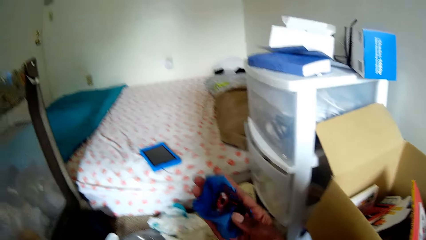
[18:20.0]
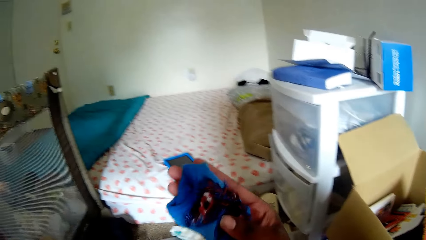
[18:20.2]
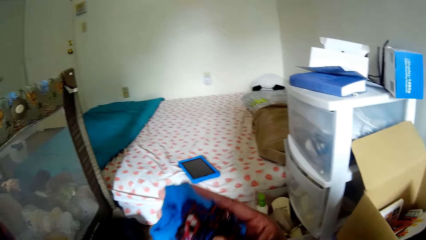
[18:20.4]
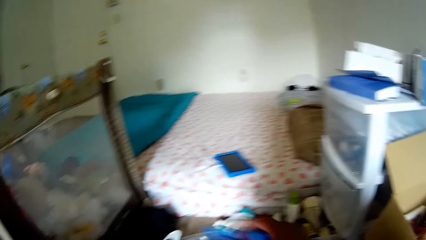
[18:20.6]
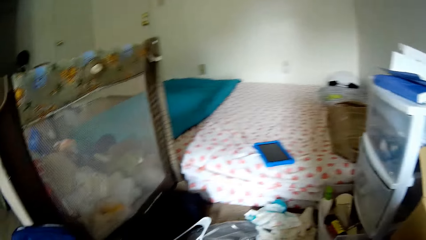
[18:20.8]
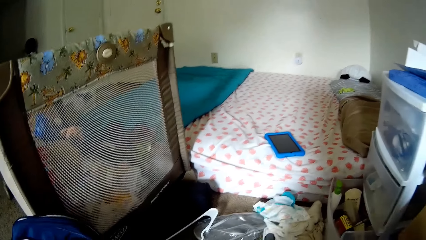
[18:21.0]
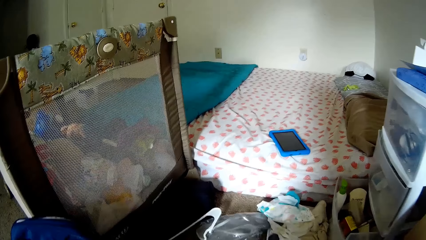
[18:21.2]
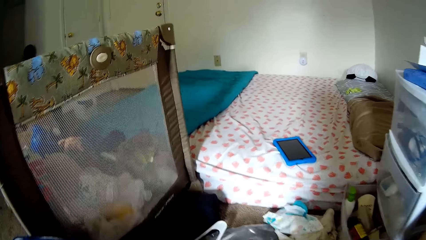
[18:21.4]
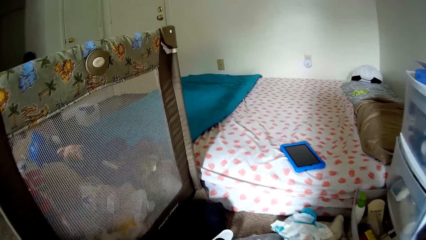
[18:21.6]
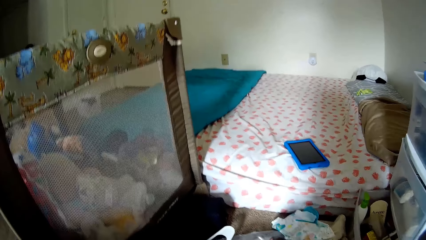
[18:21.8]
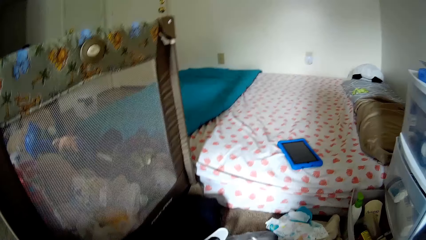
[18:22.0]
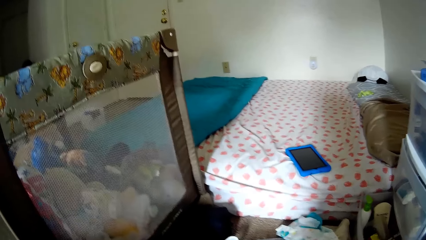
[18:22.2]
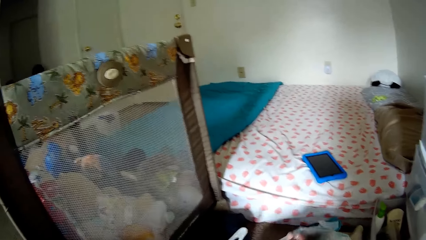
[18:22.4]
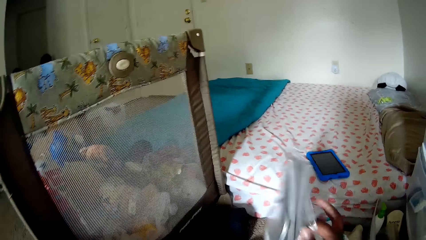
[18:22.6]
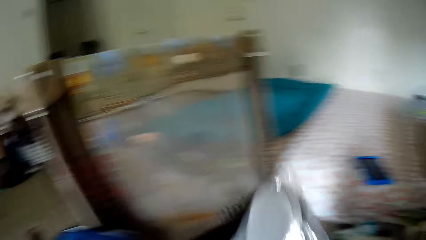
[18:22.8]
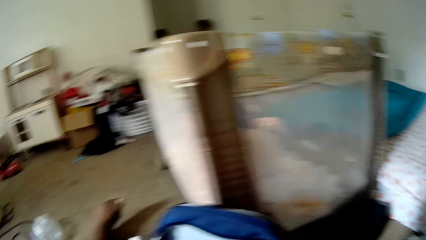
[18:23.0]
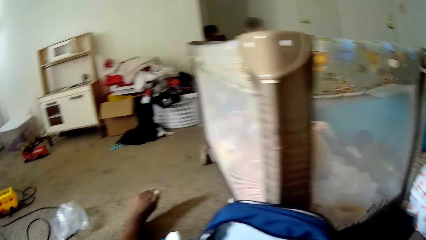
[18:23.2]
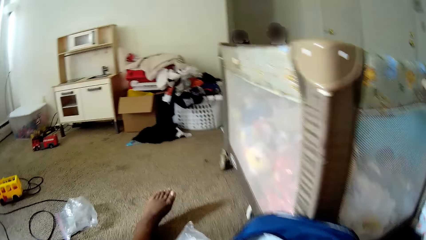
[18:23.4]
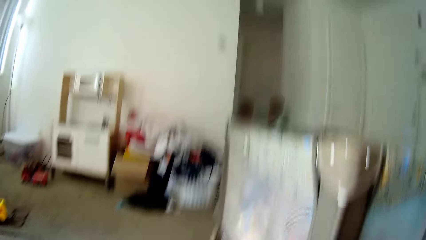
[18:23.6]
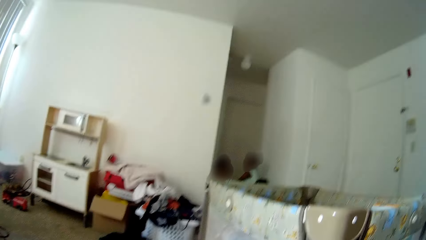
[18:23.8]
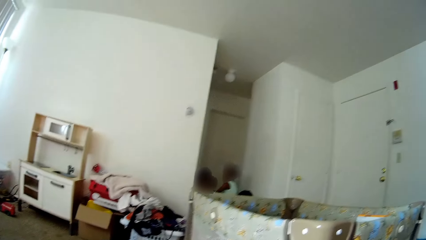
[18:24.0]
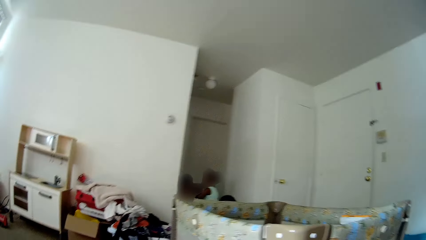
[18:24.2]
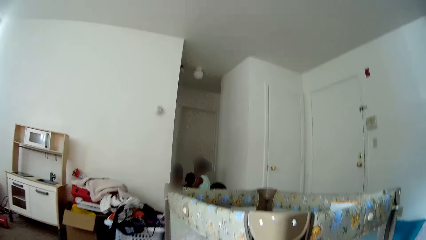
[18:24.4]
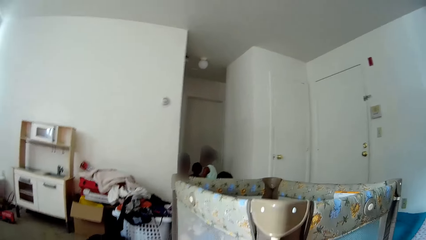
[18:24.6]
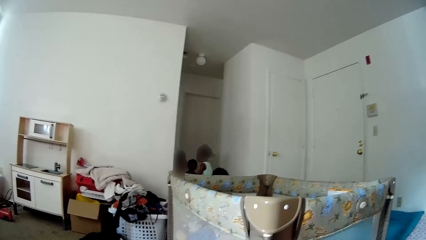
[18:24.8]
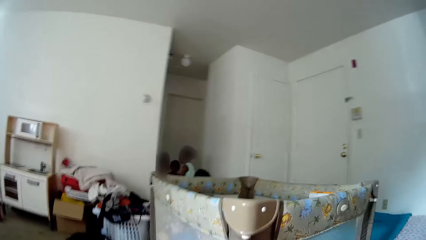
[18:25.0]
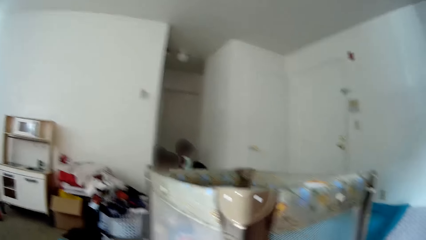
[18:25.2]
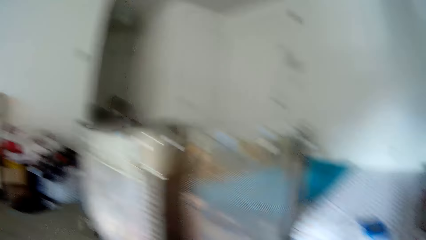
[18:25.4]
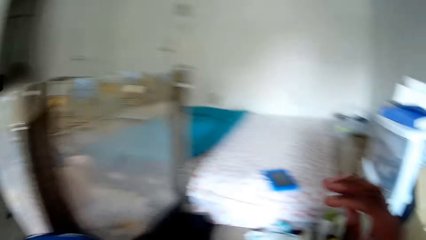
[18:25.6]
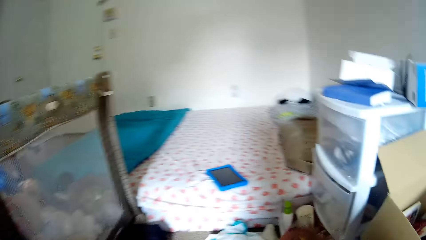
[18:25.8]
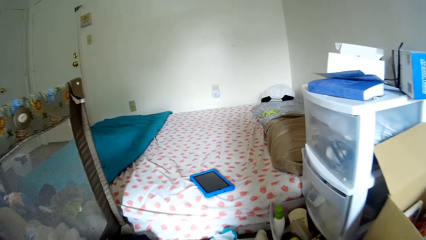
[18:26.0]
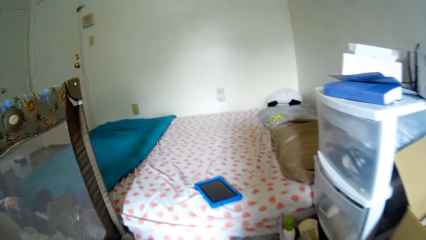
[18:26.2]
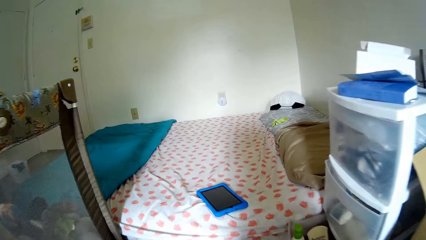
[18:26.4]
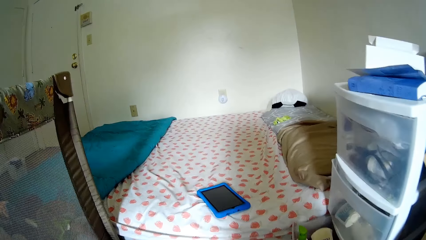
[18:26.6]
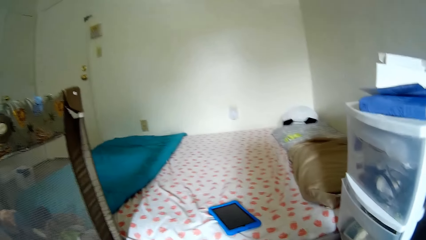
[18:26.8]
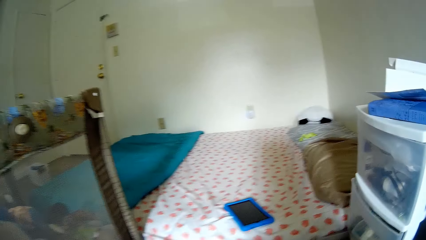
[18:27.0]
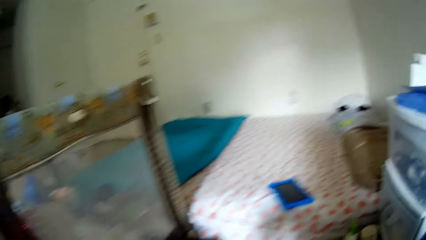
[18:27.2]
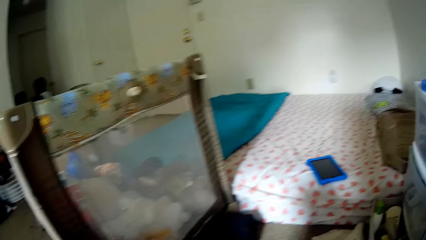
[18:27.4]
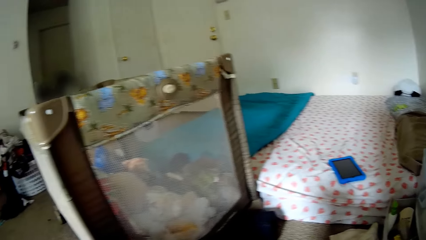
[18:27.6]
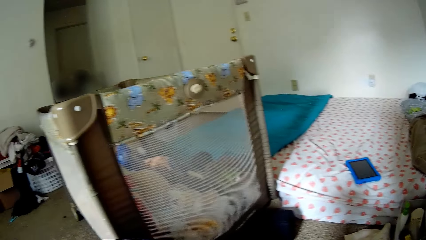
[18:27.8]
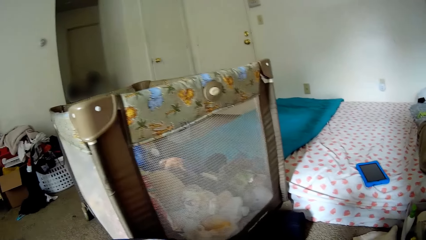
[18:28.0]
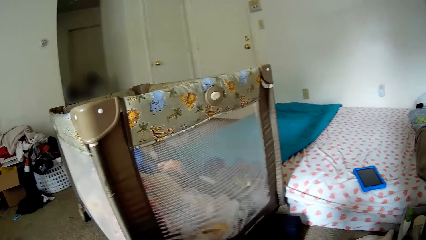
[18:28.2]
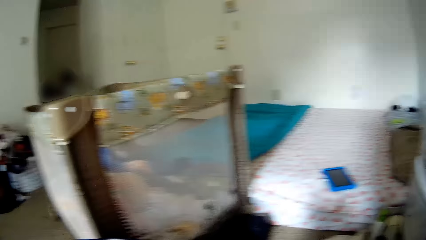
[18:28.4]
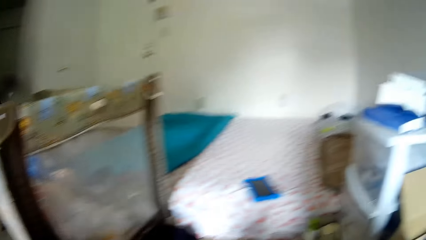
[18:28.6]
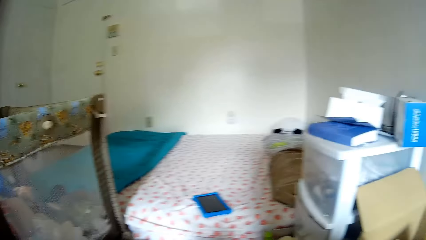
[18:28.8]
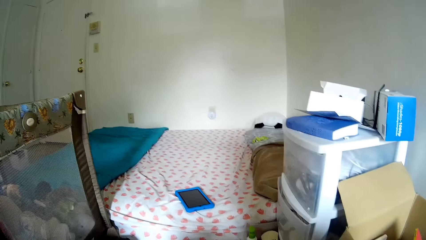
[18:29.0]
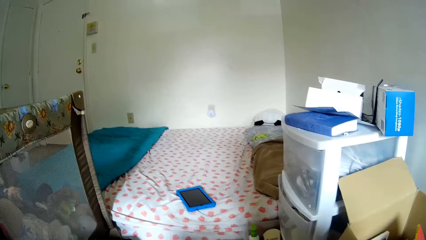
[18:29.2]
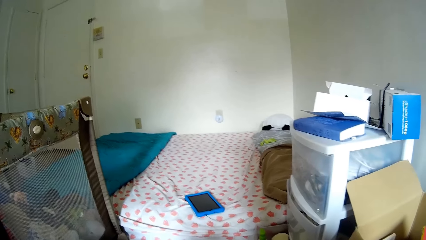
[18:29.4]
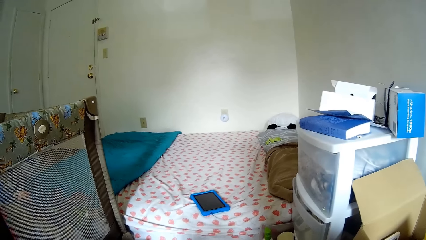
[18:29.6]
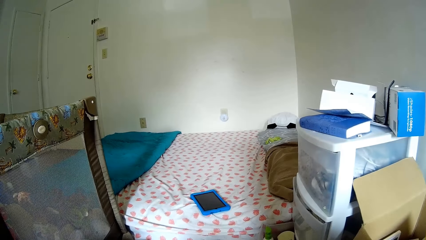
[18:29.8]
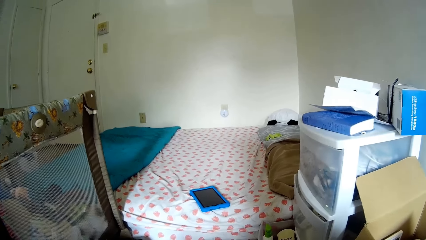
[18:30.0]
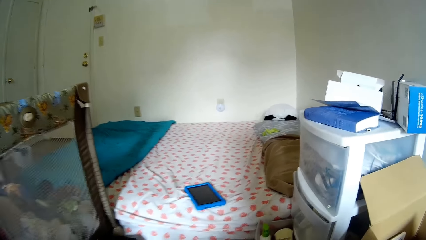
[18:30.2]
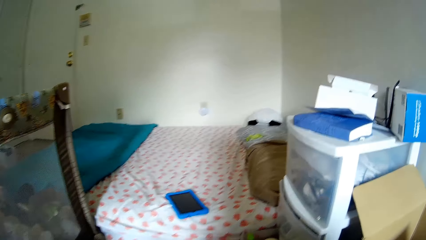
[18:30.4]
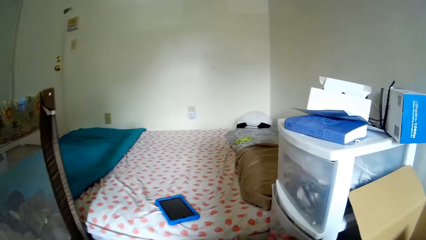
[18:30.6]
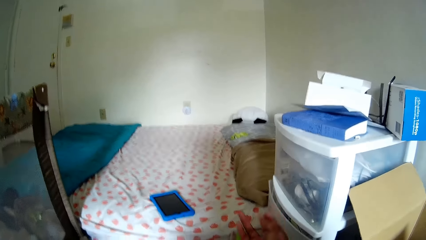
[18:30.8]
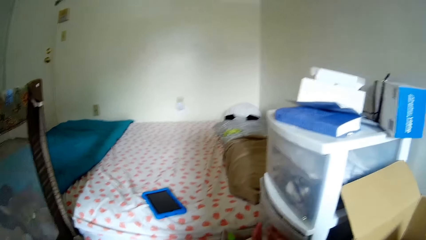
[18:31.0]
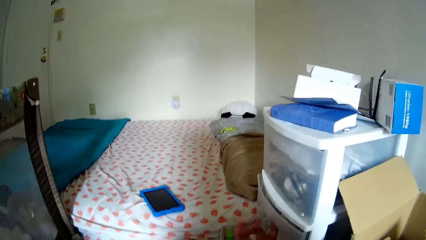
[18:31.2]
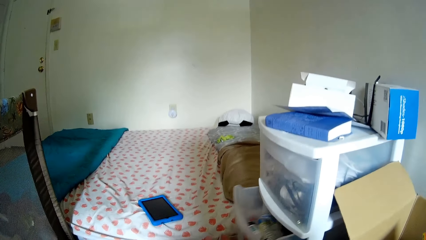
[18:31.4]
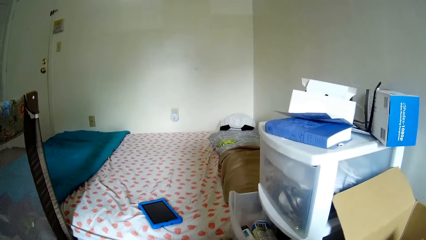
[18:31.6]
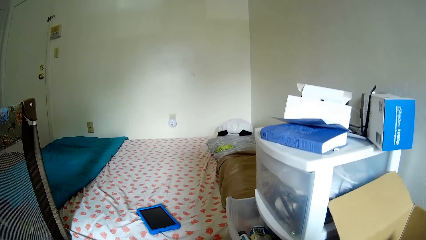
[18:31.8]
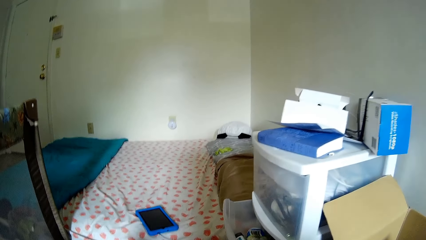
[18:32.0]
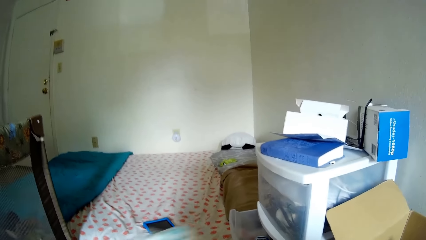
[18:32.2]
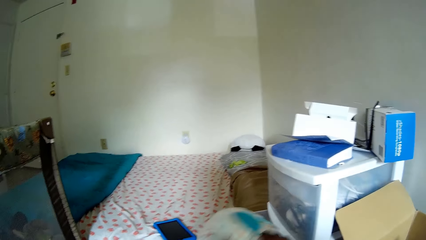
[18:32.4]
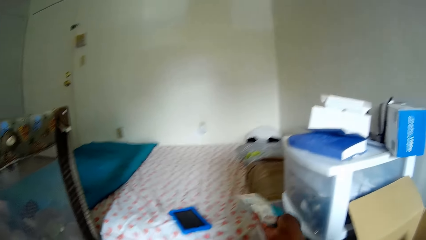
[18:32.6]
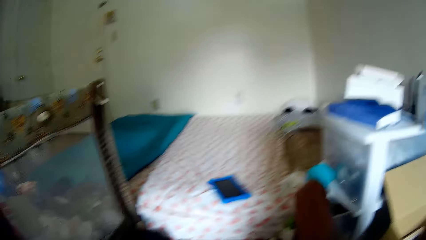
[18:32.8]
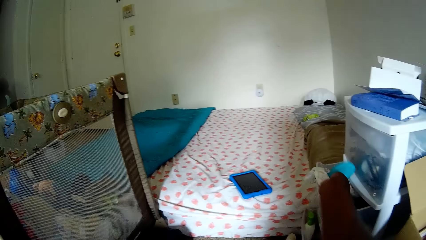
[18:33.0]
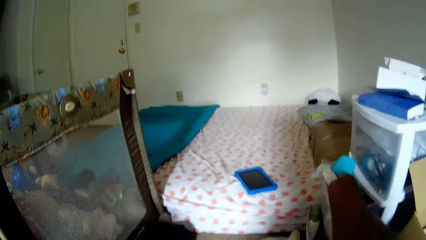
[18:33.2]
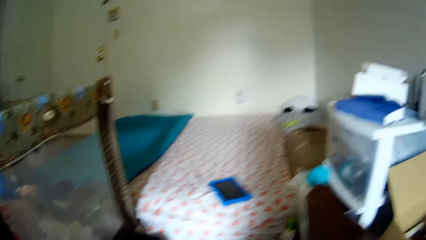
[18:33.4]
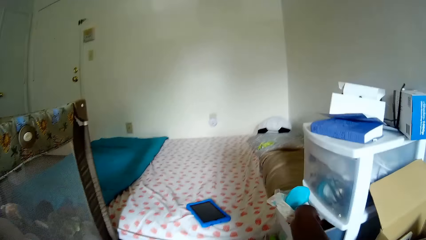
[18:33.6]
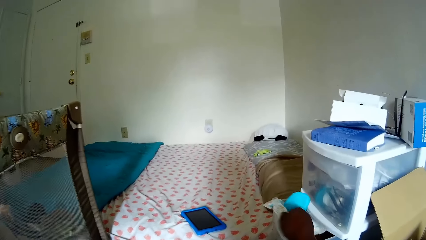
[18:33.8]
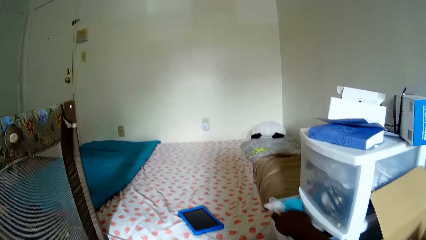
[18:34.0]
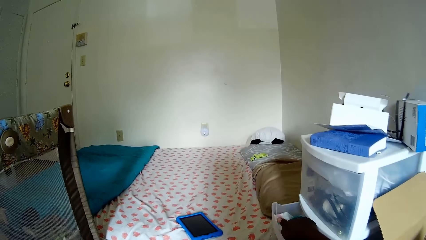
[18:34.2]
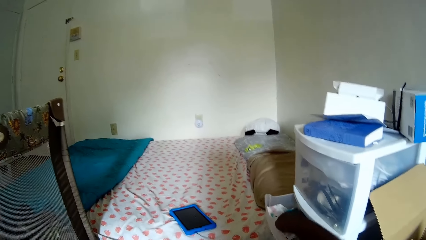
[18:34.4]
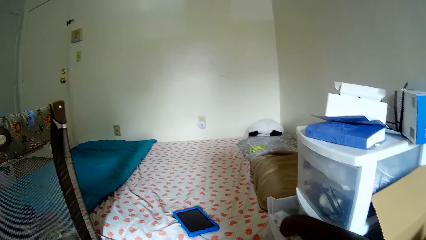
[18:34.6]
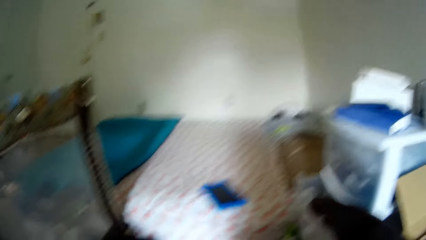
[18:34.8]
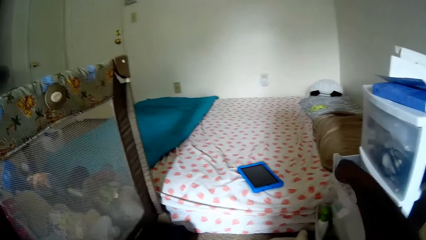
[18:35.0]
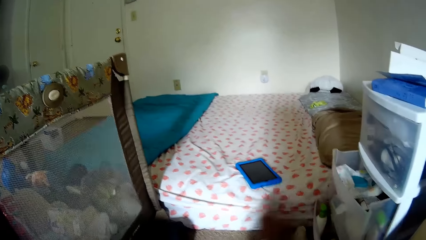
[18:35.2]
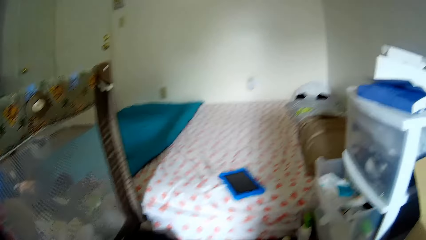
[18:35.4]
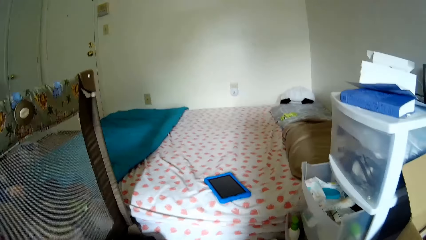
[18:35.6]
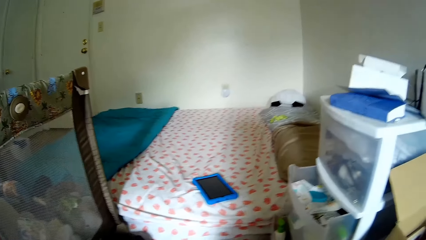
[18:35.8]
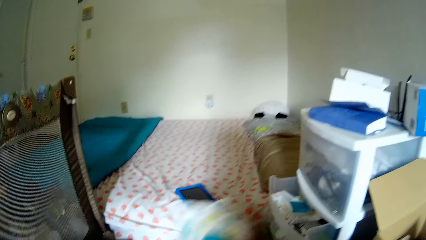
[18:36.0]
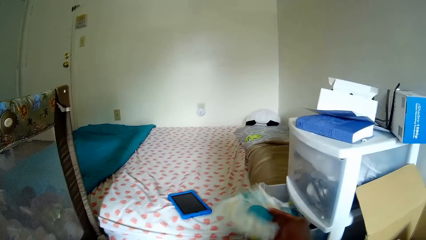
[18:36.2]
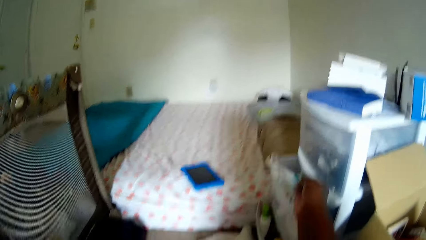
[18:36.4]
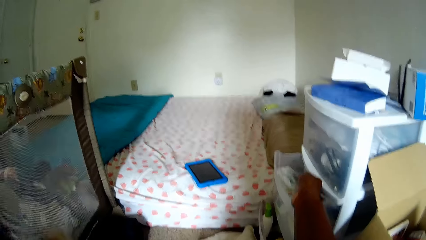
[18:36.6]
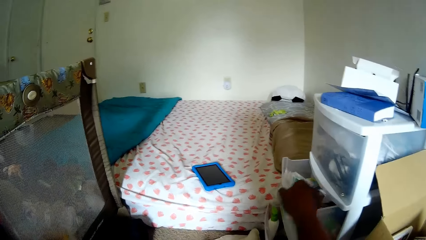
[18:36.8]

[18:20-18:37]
The camera wearer picks up a blue sock or cloth on a rug with her right hand. She drops the cloth back. She picks up a plastic or paper bag on the rug with her right hand. She puts paper in the bag on the floor. The kids play in the room. The camera wearer collects paper packs on the floor. She opens a middle compartment of the drawer with her right hand. She puts baby wipes in the middle compartment of the drawer with her right hand. She collects a paper pack on the floor. She puts the baby wipes in the middle compartment of the drawer with her right hand again.
